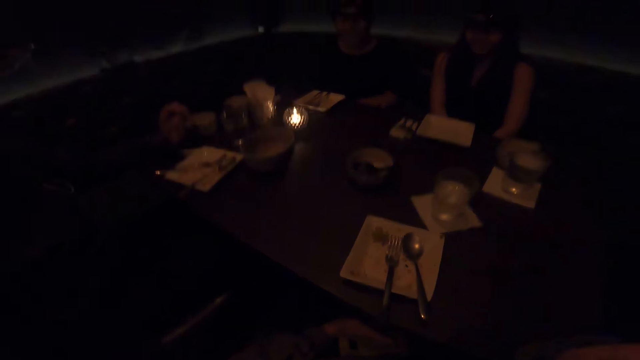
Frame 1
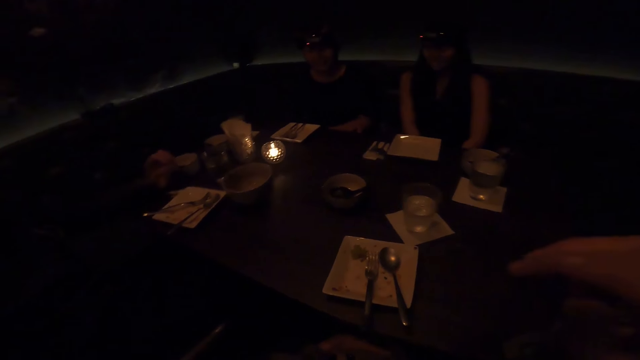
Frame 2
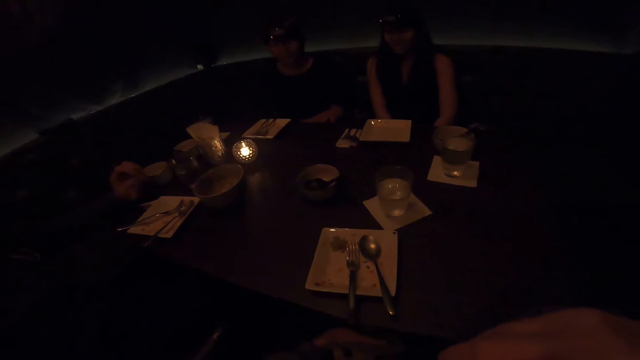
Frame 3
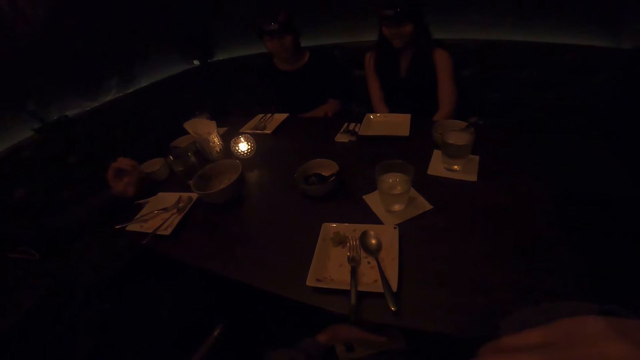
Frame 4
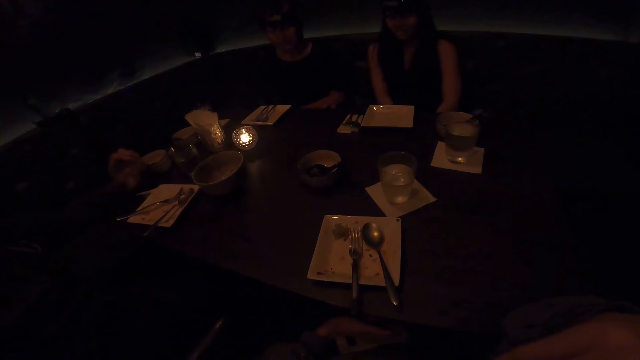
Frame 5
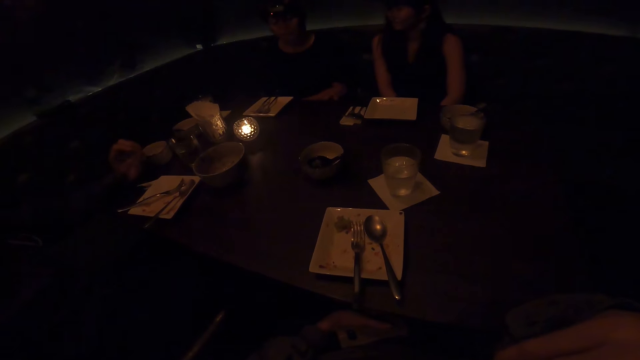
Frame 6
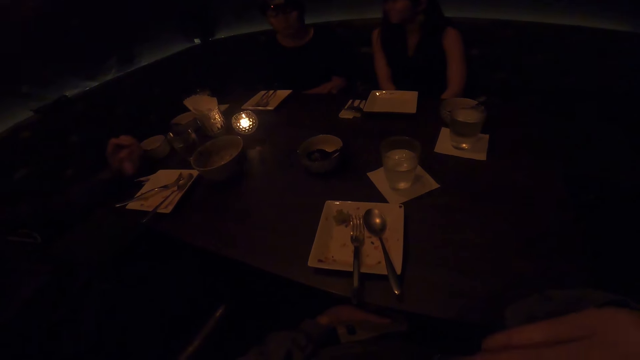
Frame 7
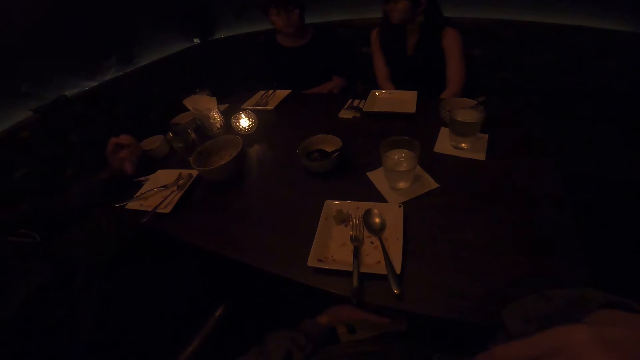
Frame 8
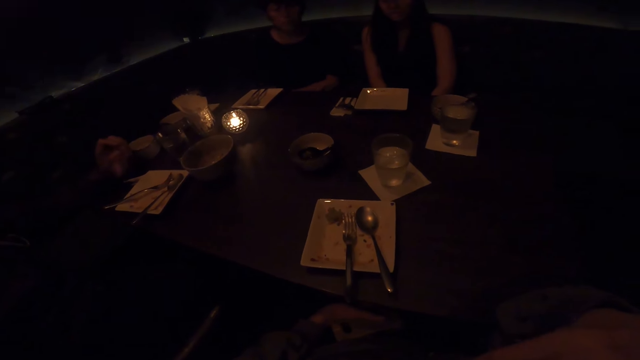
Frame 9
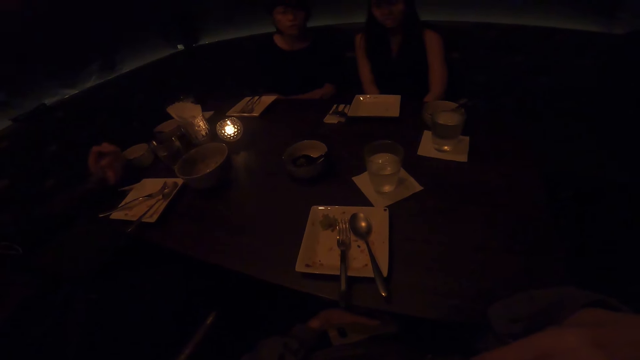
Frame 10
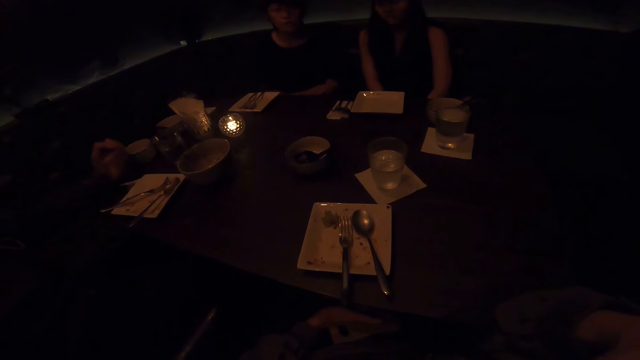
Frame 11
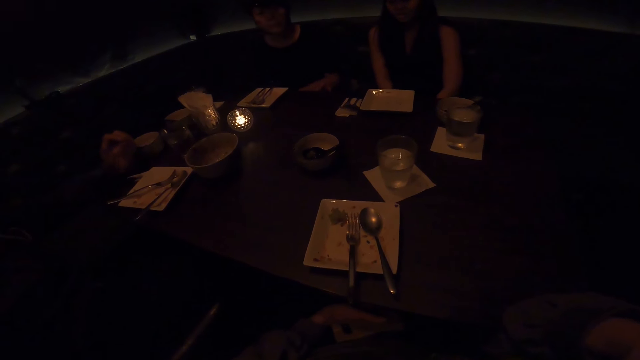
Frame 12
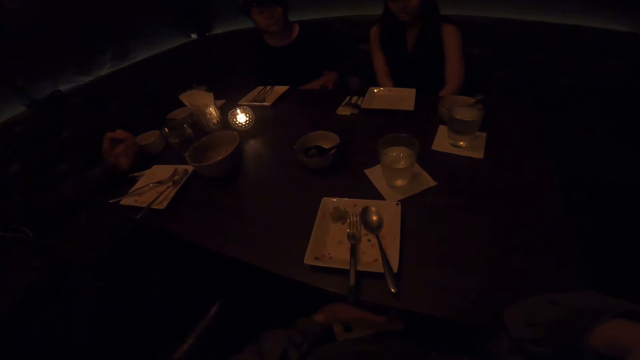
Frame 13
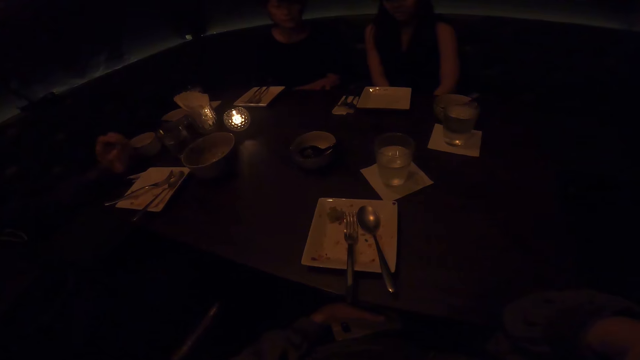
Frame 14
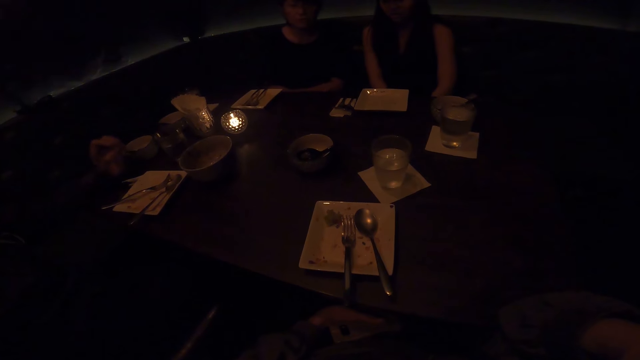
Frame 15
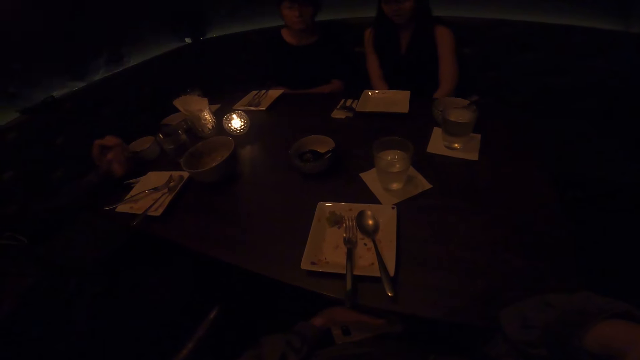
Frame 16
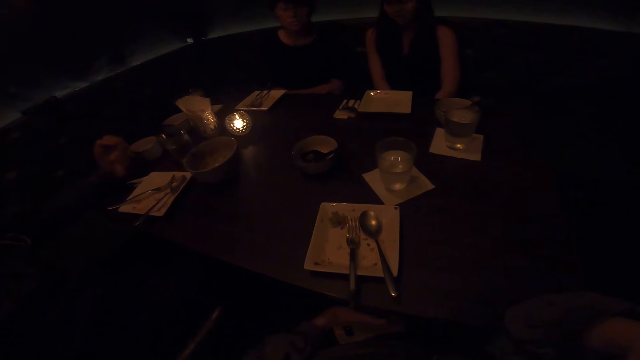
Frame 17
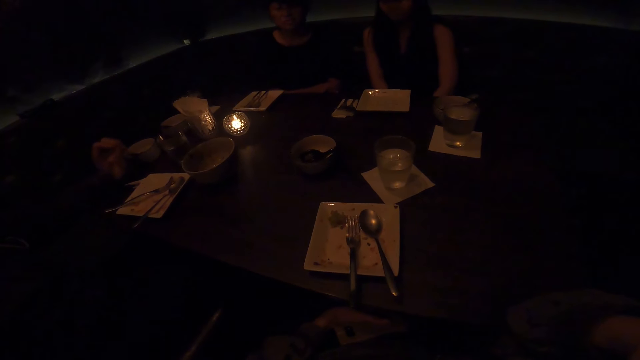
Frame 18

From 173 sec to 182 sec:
The camera wearer gestures with the right hand.

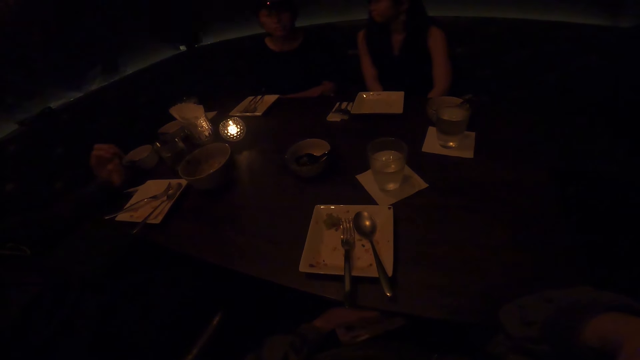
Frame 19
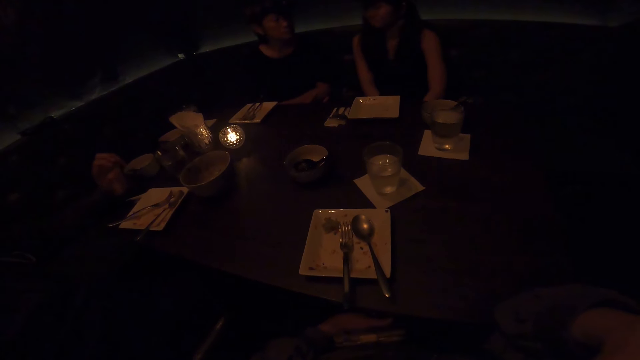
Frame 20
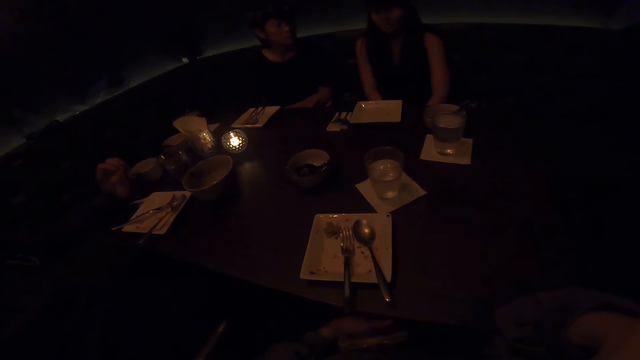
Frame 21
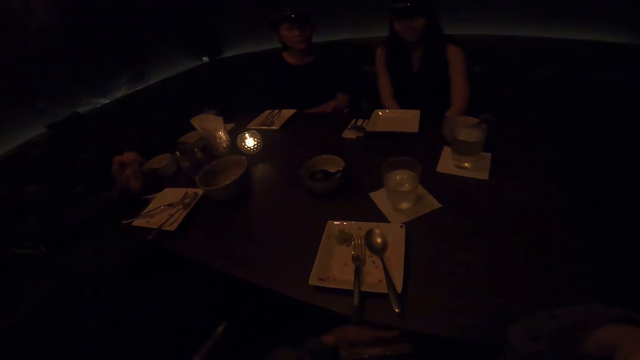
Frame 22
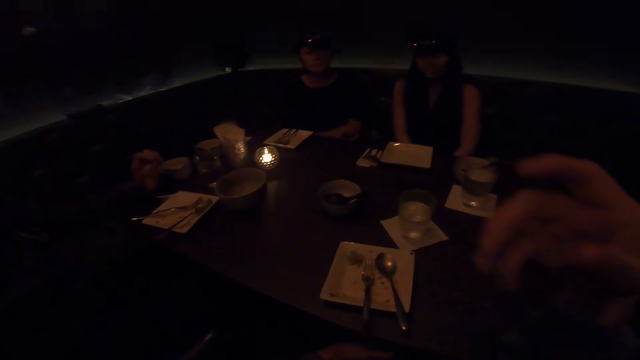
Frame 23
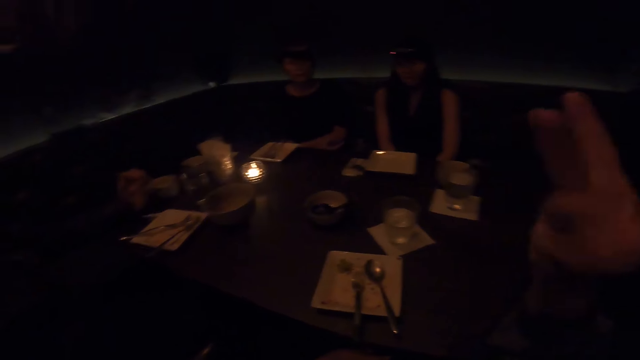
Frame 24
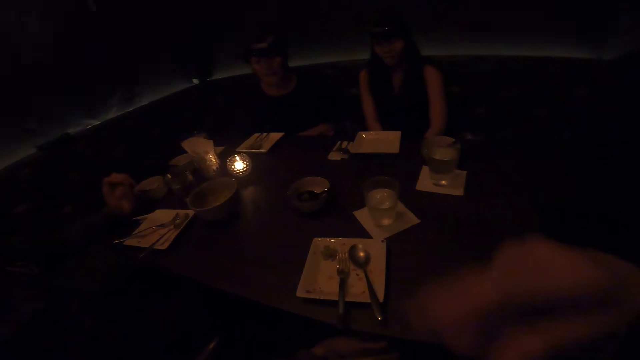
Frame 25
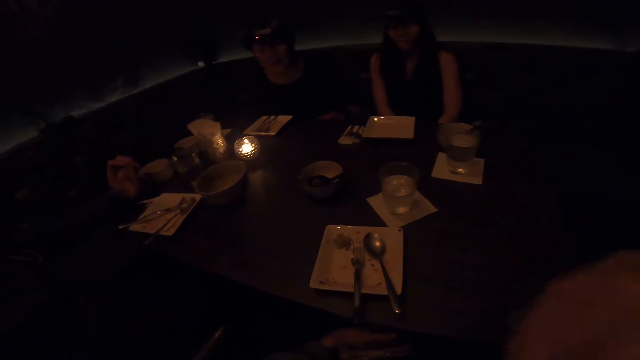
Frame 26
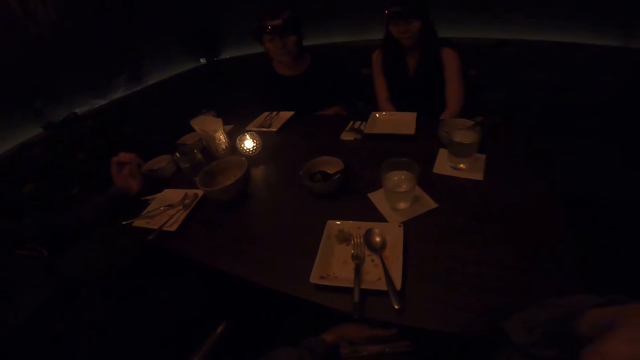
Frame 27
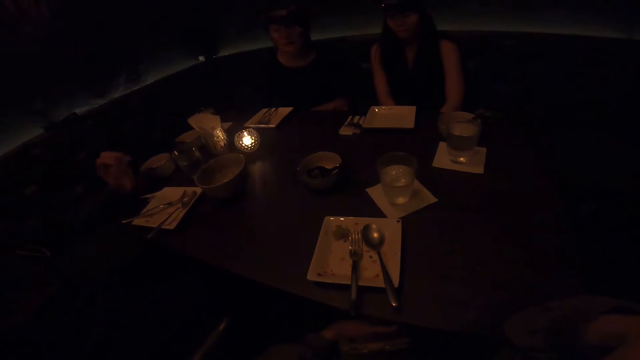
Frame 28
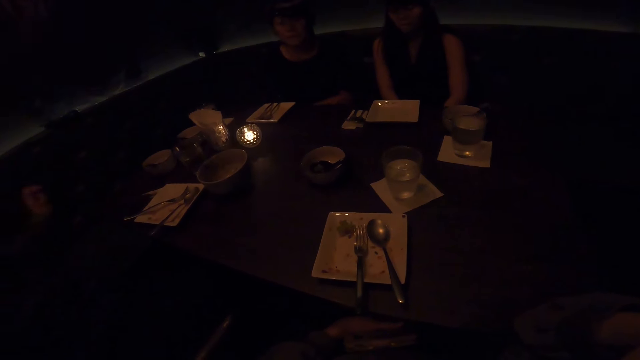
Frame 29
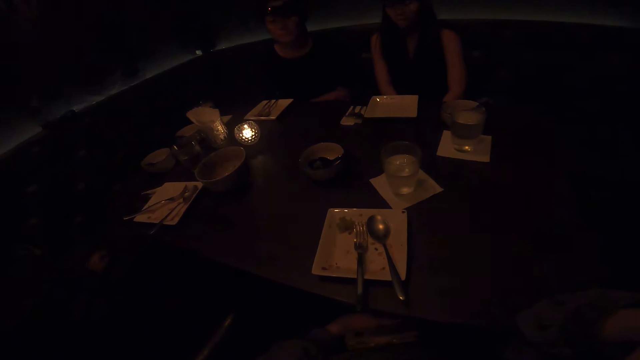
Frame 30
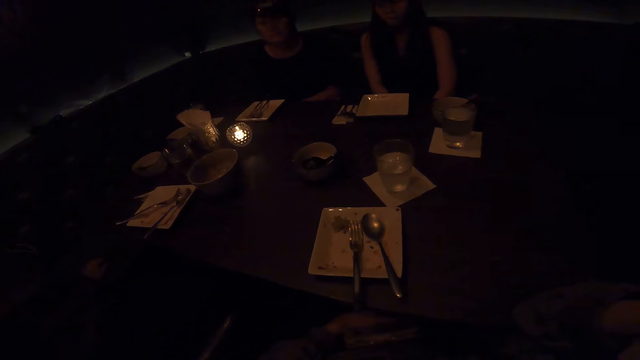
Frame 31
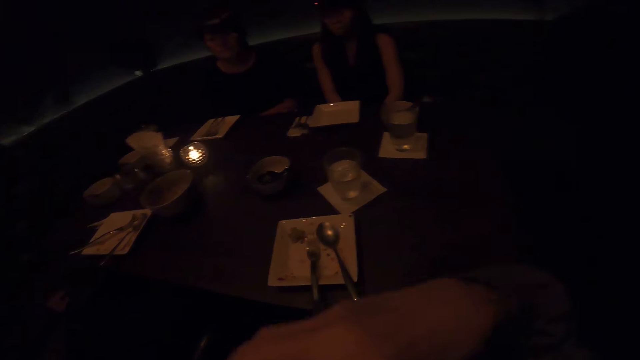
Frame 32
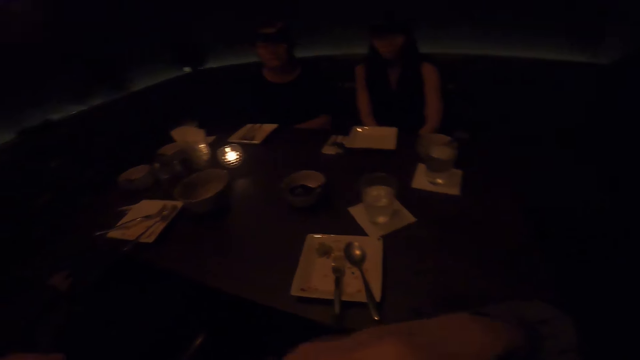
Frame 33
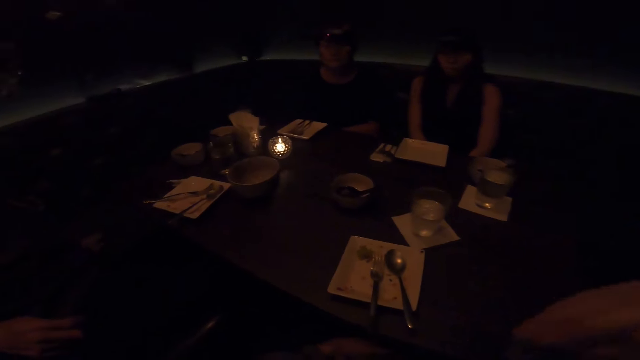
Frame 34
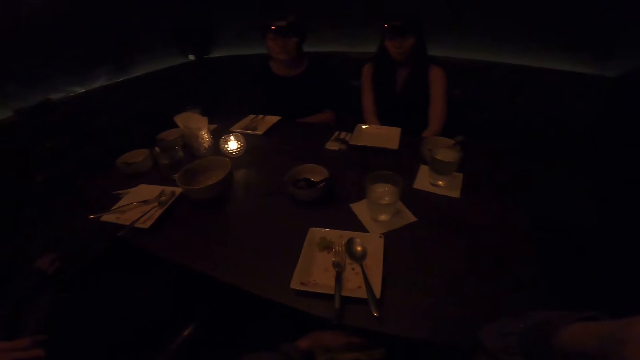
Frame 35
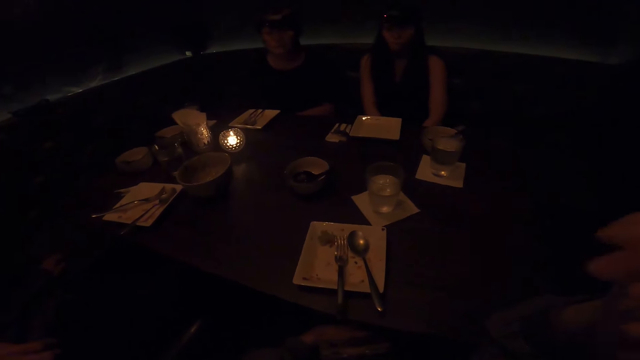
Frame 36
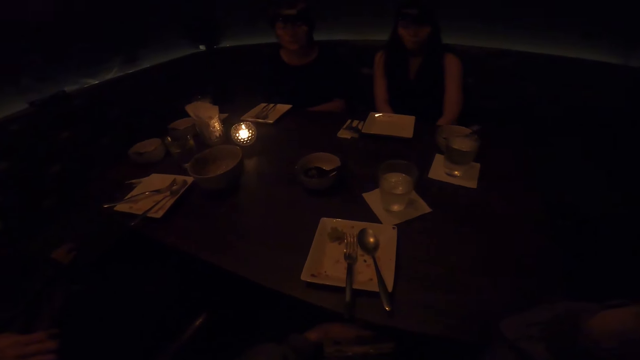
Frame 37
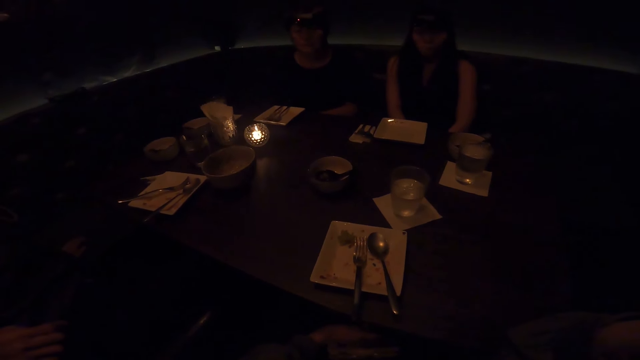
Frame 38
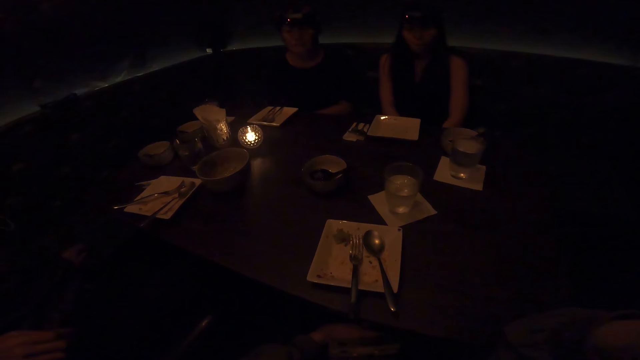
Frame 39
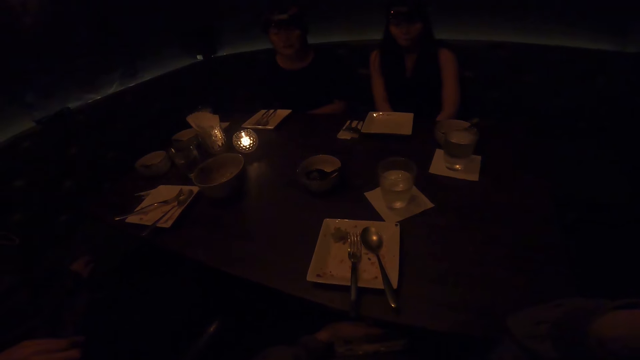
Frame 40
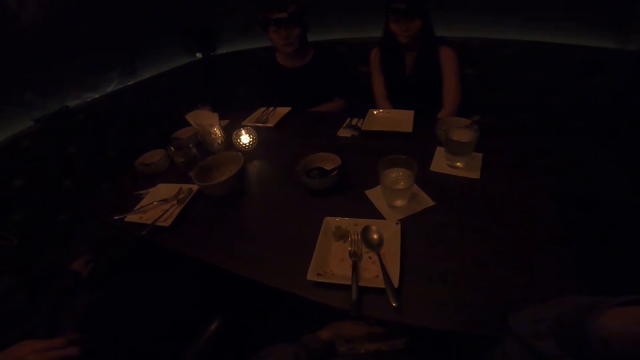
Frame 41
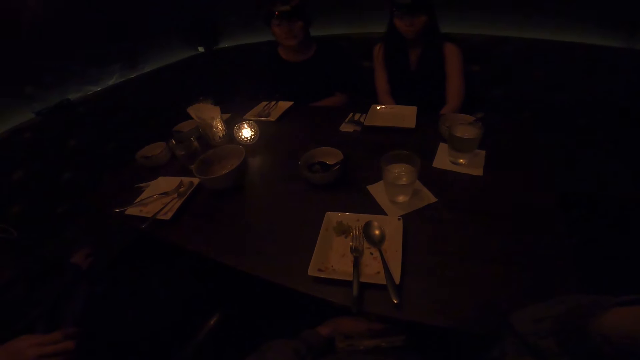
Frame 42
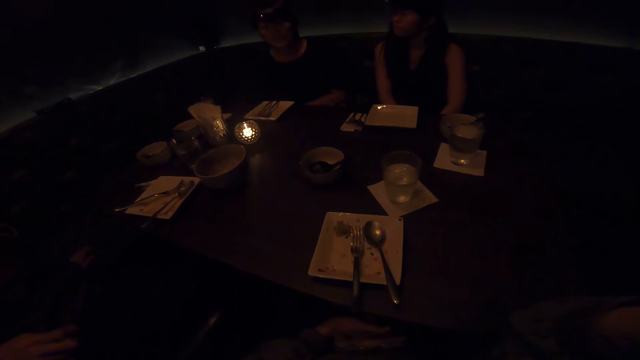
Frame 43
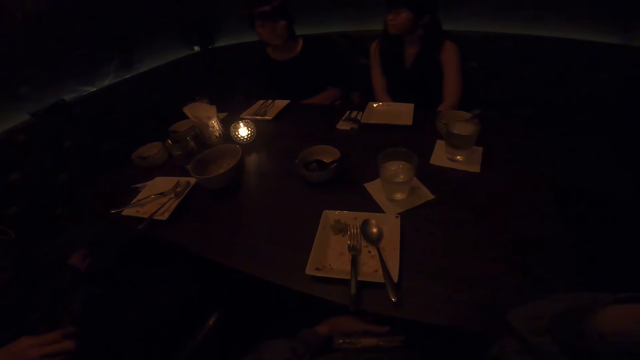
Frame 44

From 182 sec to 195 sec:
A person looks towards another person. The first person shakes the head. The other person leans towards the table. A third person adjusts the left hand.
